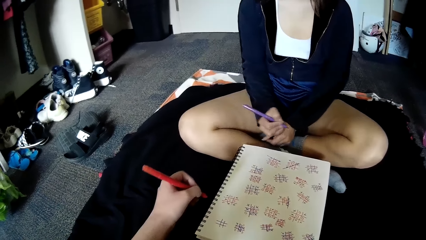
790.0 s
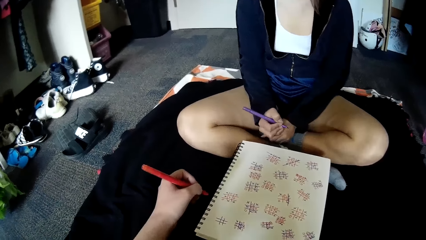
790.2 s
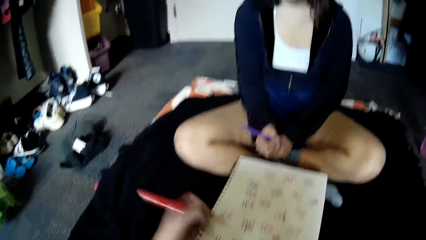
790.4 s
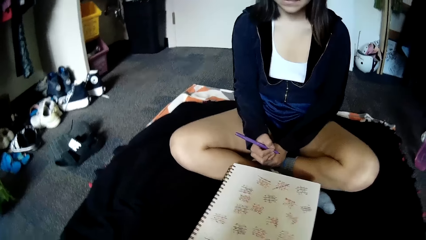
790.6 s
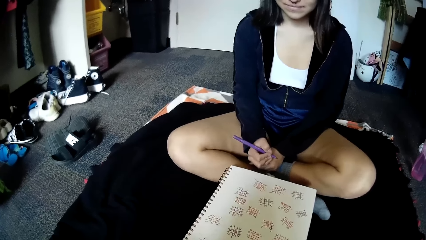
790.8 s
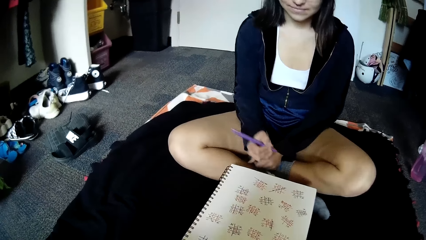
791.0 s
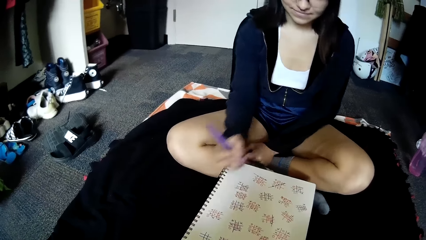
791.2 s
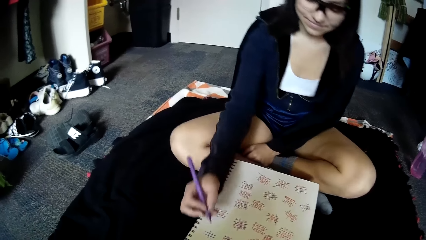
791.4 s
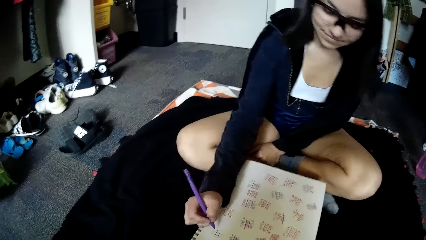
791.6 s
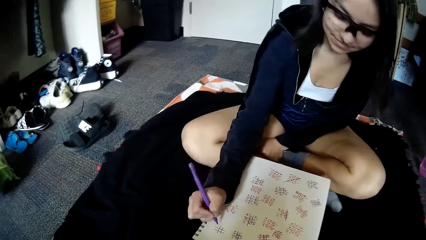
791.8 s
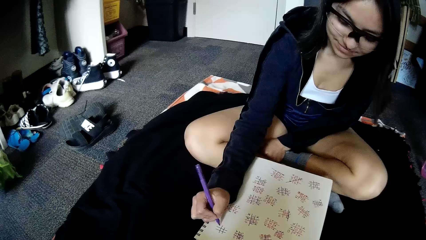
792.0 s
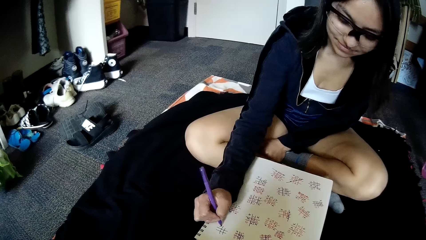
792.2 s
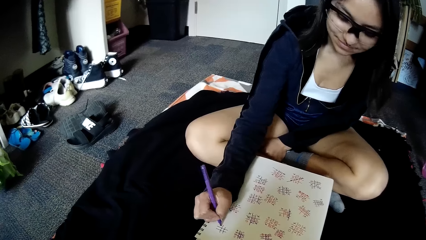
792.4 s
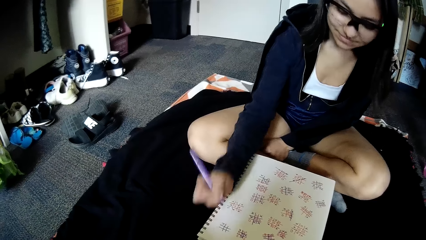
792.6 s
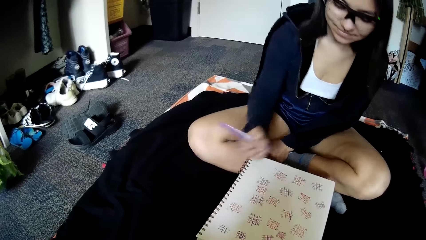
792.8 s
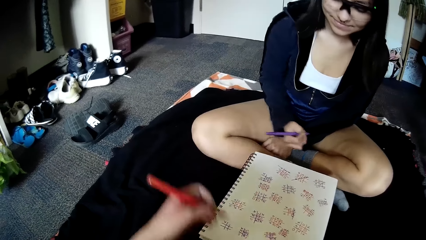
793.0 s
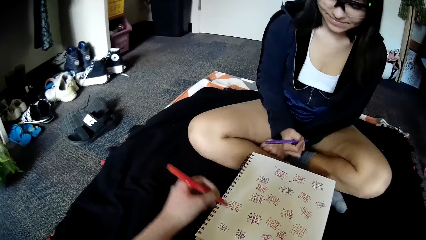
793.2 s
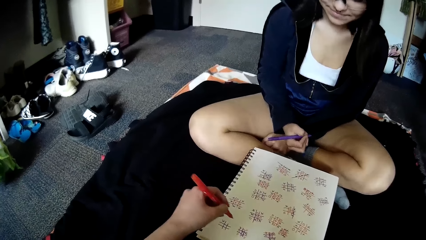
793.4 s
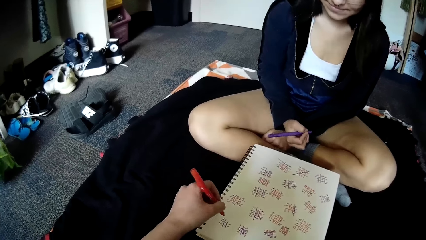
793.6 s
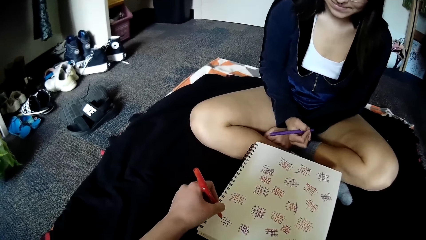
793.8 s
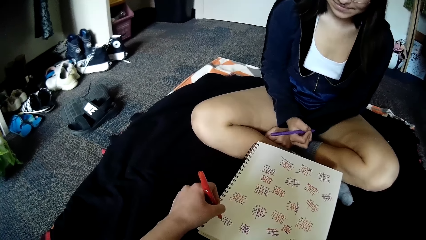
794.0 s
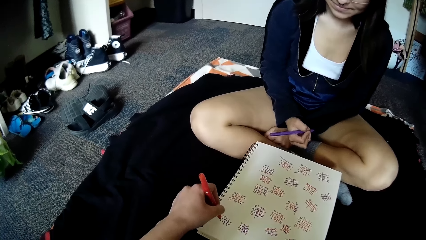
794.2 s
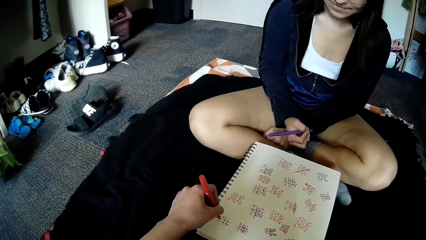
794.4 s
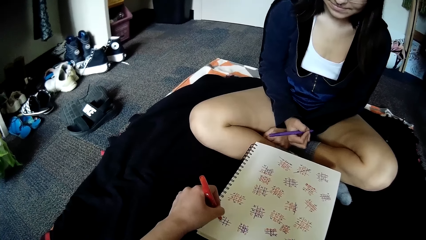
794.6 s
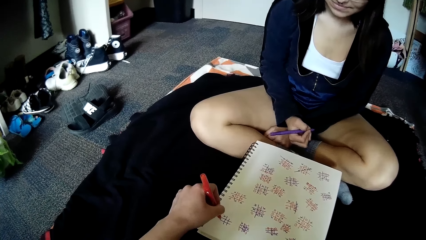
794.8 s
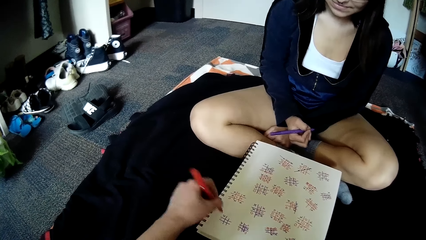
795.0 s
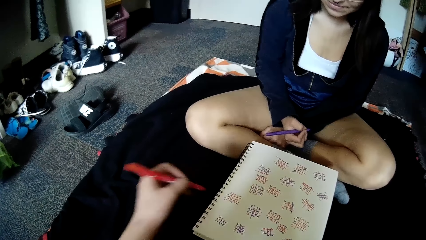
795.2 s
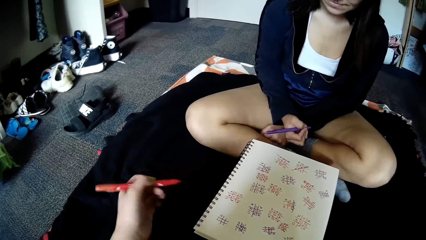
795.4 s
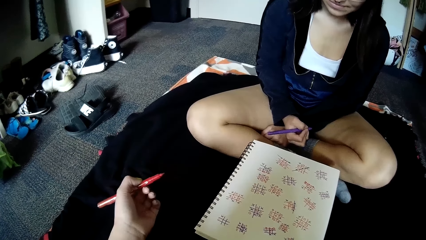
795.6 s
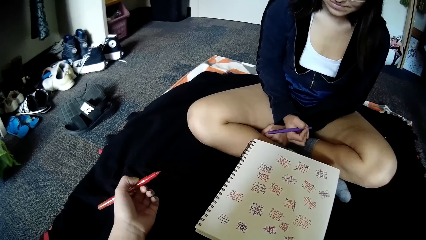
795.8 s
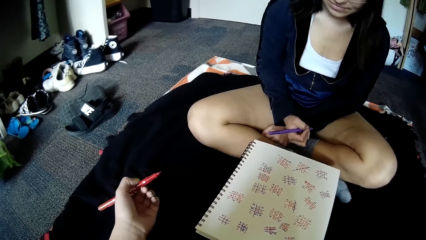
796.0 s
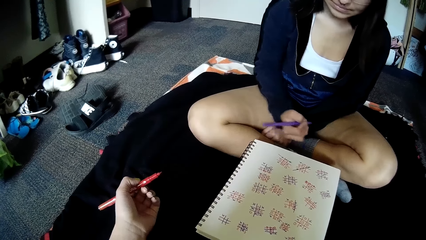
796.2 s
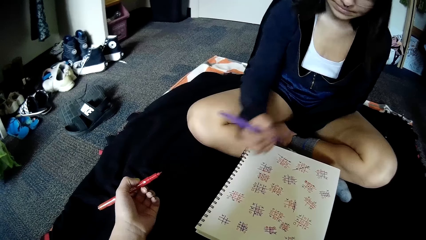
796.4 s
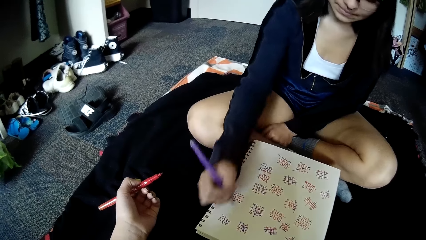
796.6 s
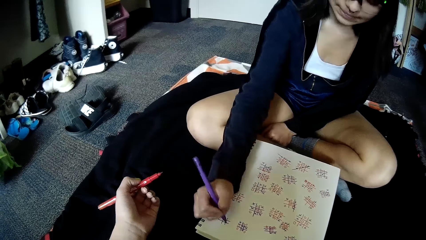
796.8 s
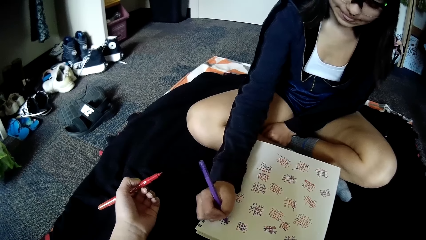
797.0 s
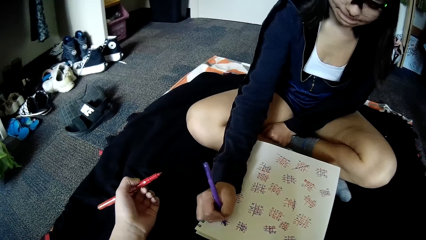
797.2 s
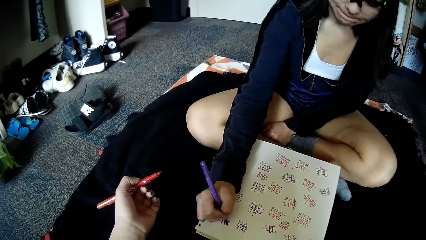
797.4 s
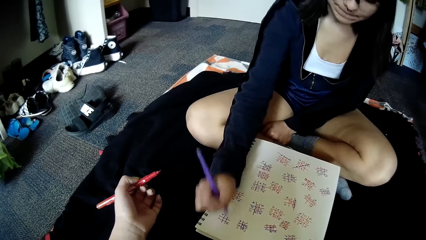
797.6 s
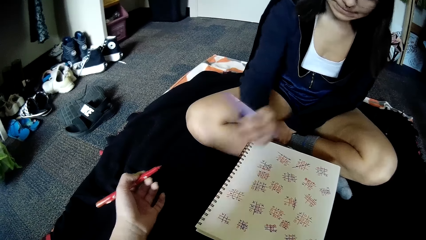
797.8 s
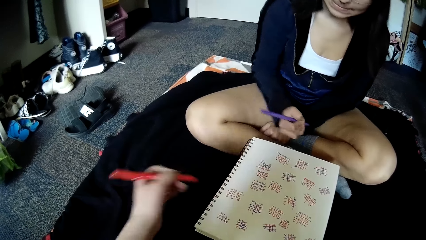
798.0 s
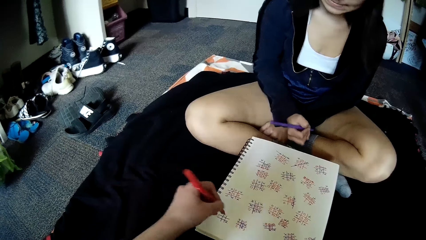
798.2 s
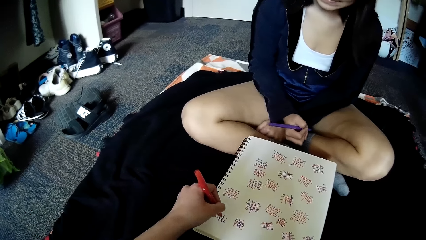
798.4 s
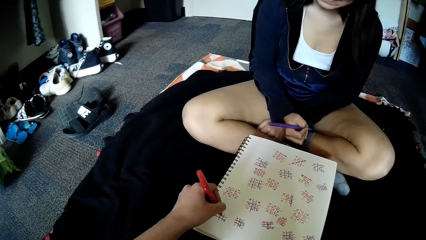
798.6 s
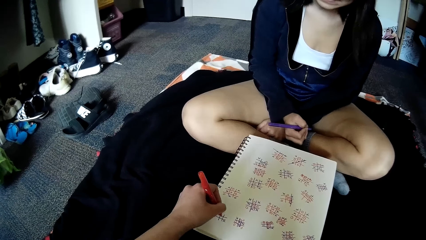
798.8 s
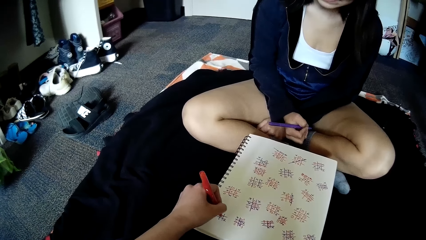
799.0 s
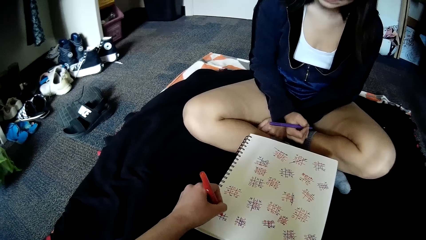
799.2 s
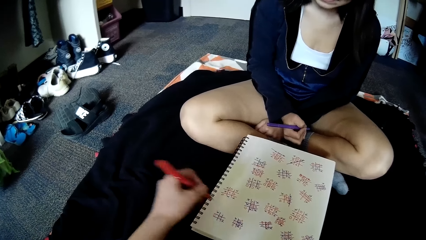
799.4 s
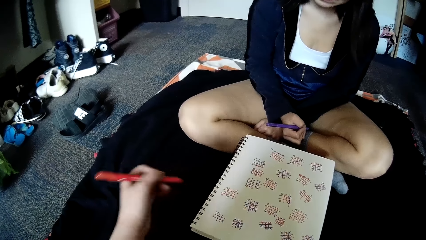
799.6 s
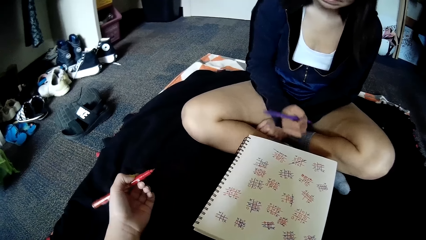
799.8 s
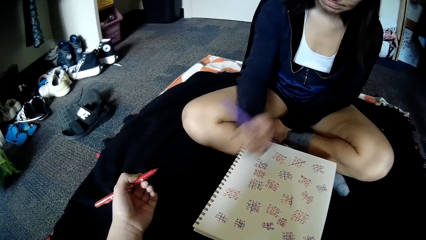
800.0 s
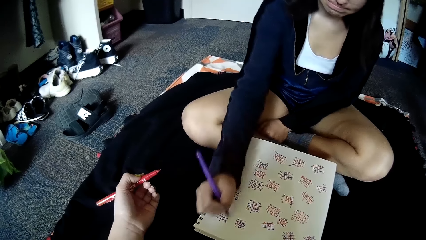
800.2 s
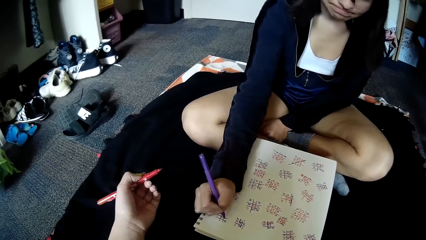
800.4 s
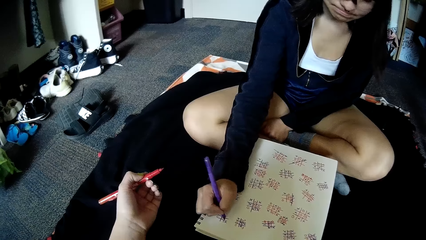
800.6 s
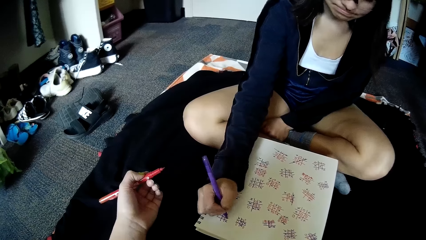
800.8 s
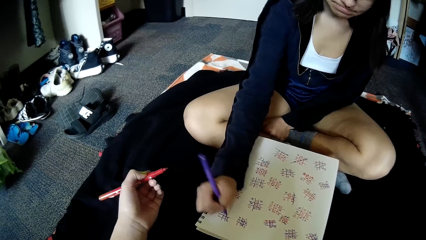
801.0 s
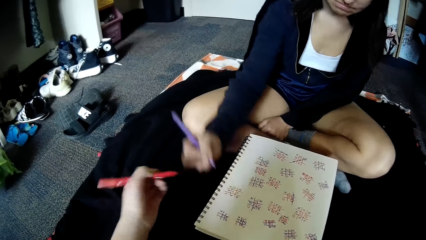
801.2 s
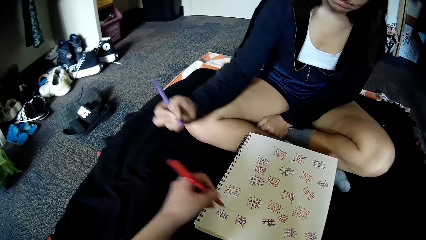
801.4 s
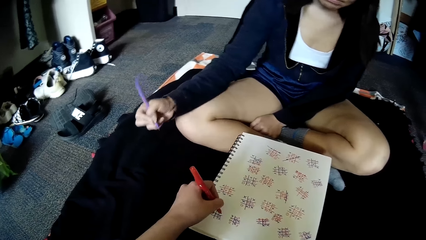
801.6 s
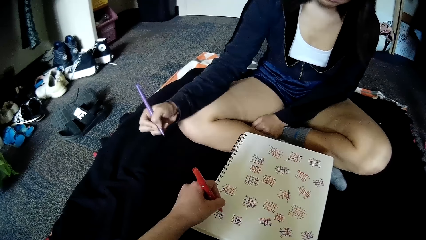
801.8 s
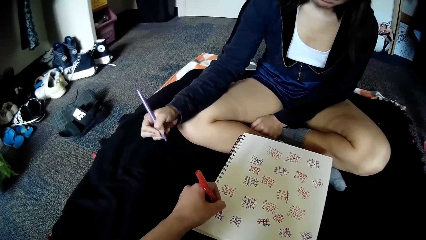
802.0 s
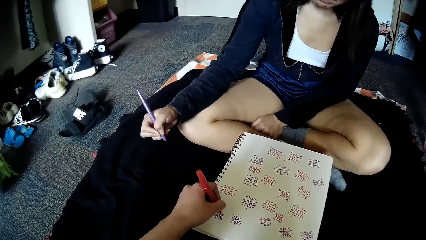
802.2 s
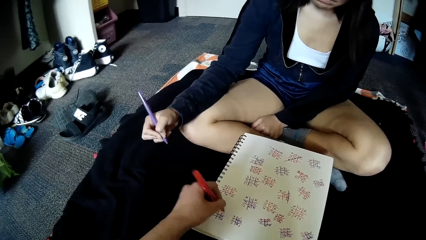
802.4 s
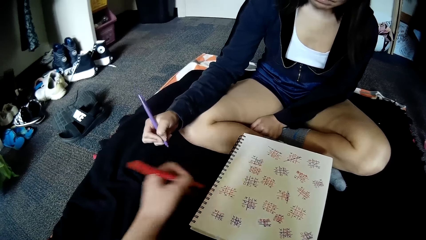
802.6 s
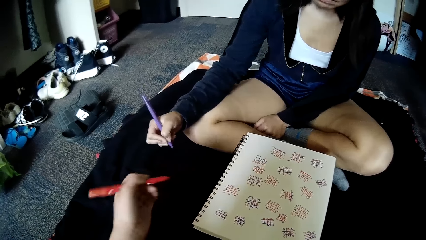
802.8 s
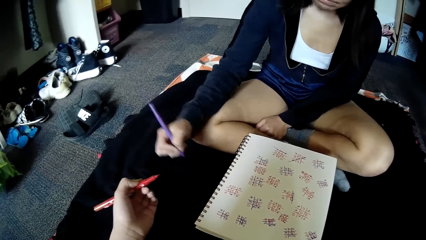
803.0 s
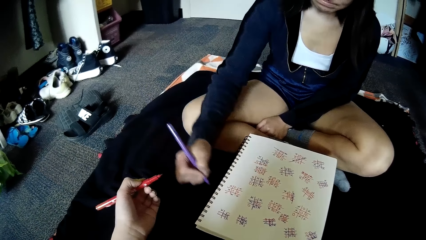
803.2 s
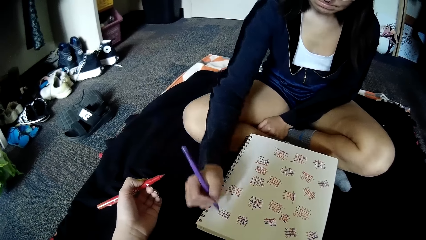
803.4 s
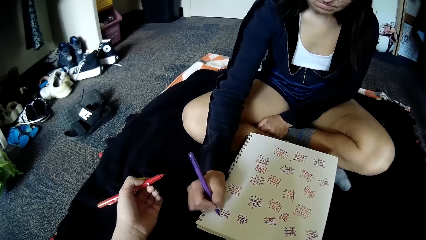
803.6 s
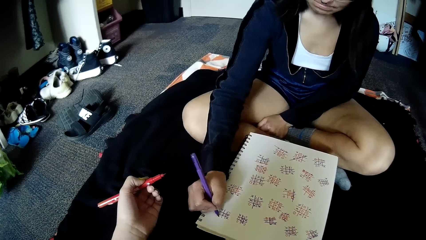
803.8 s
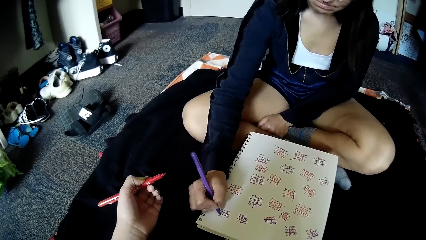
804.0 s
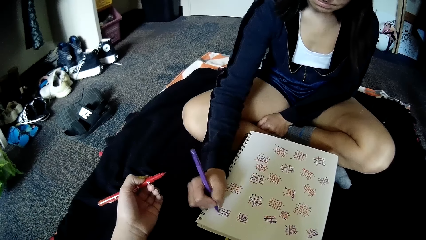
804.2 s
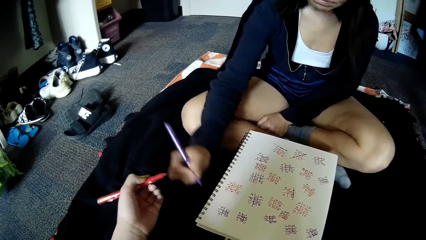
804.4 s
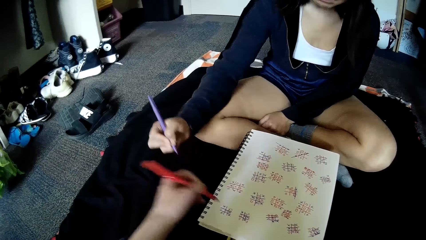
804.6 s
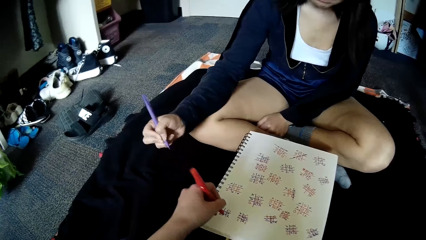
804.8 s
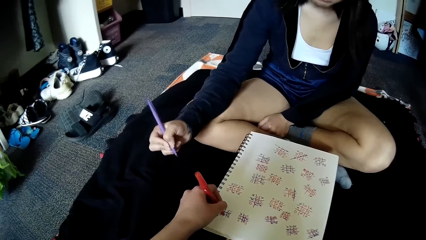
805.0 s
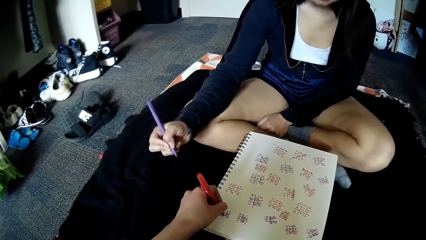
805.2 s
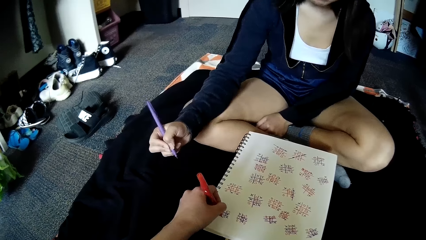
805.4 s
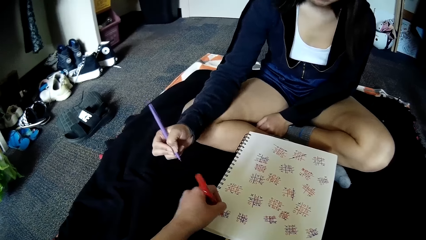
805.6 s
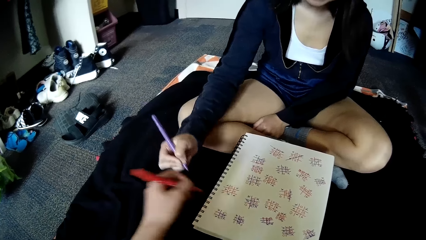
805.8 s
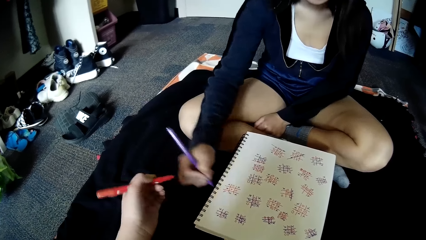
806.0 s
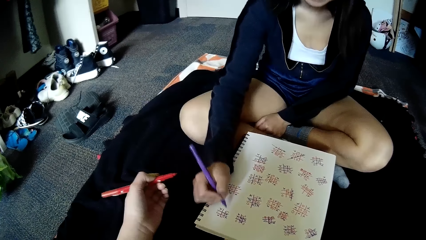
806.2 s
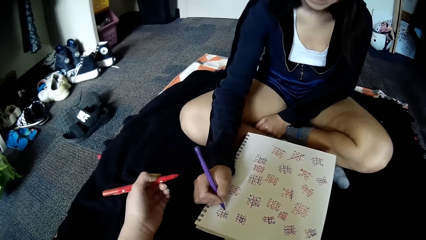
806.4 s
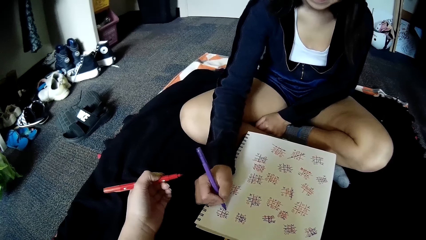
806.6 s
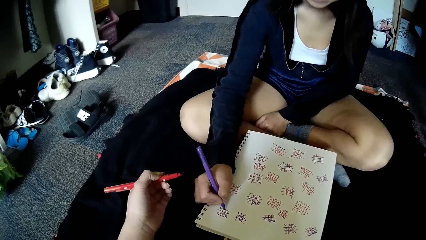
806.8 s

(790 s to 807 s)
The camera wearer writes on the book with the red pen in her left hand. A woman writes on the book. The camera wearer writes on the book. The woman writes on the book. The camera wearer writes on the book. The woman writes on the book. The camera wearer writes on the book.
